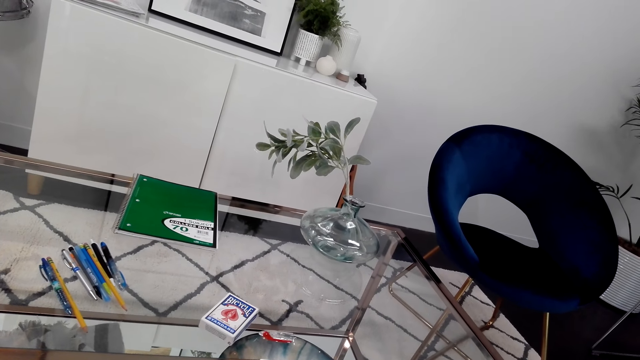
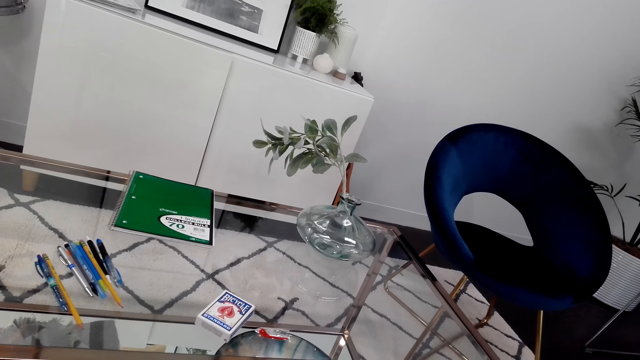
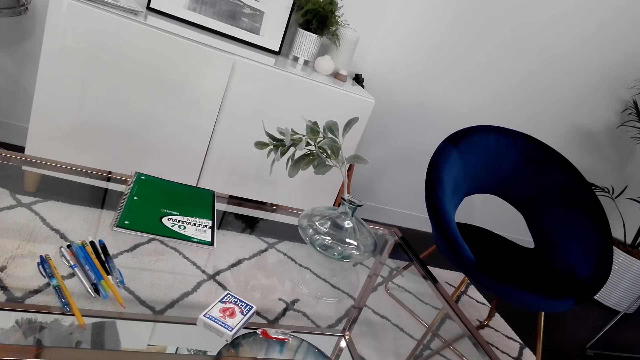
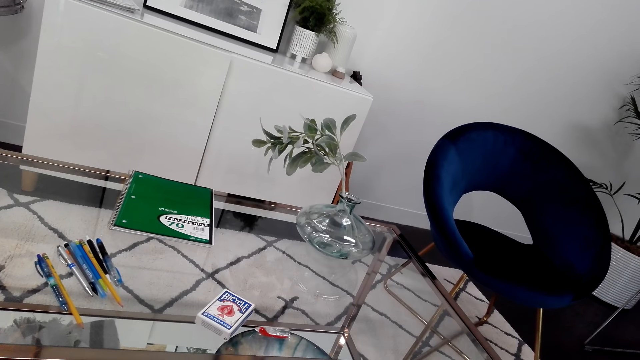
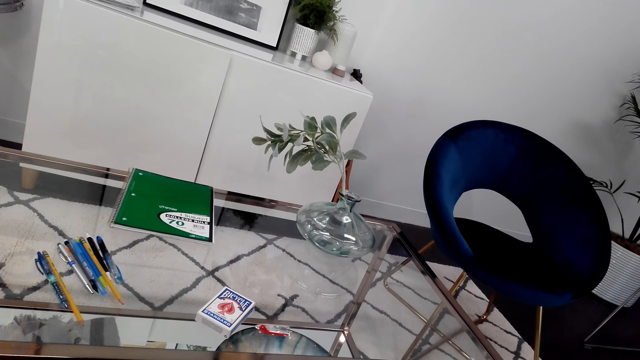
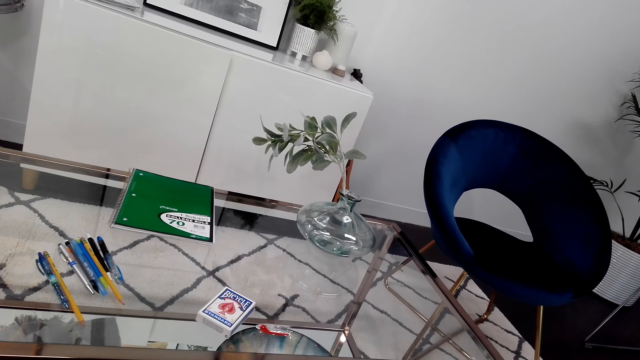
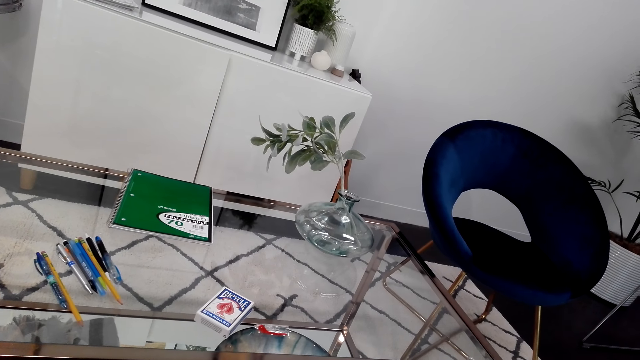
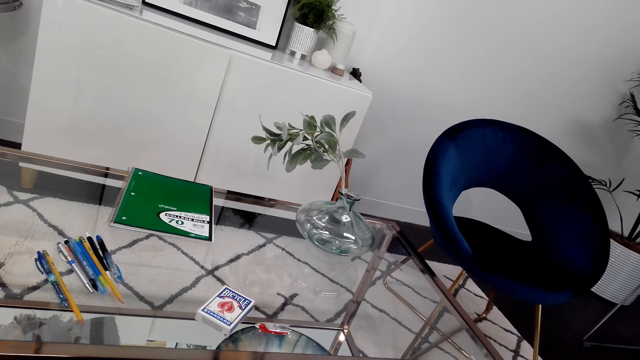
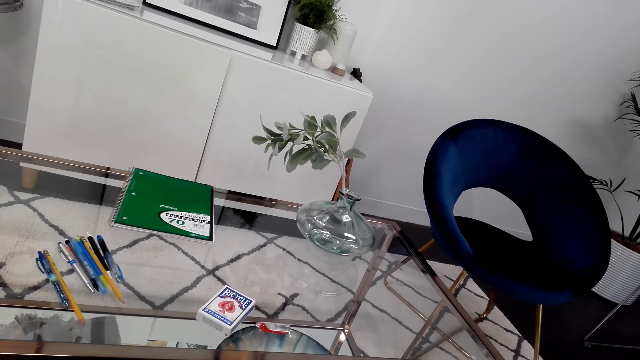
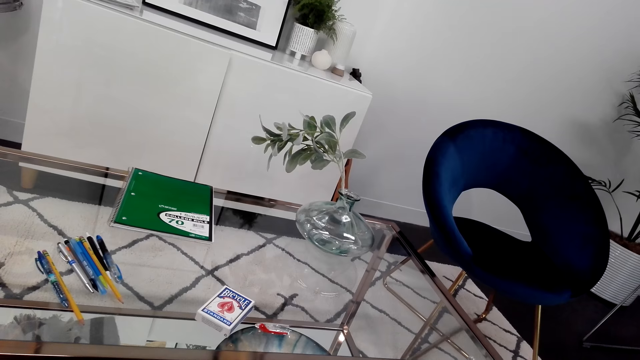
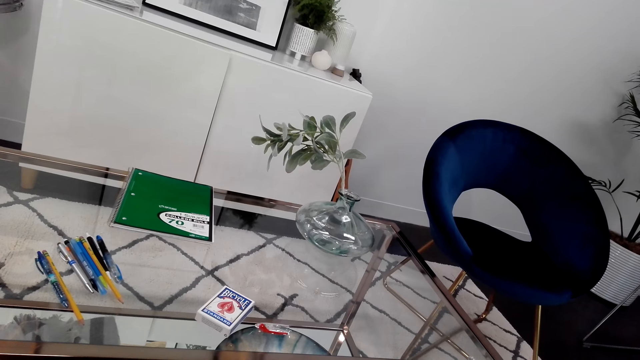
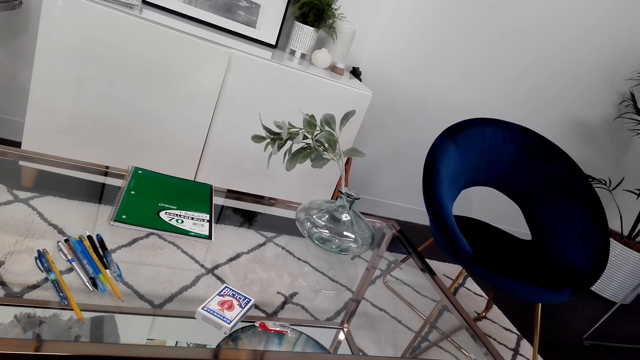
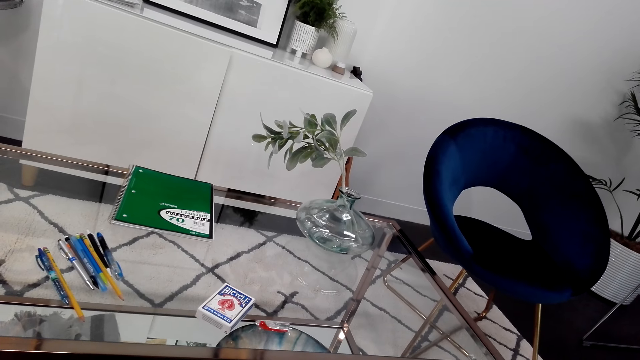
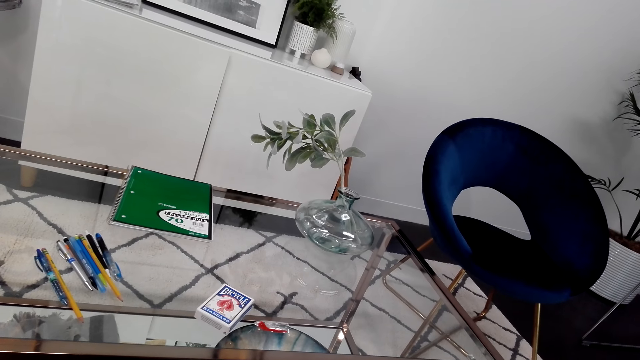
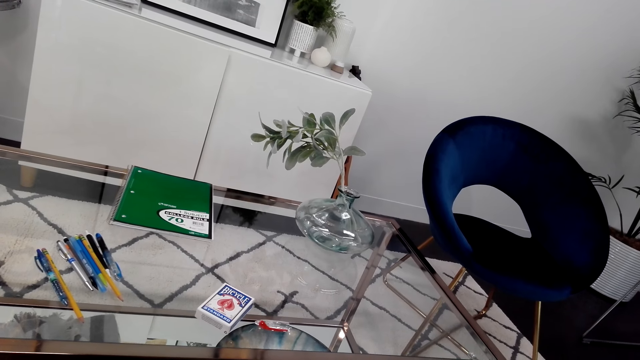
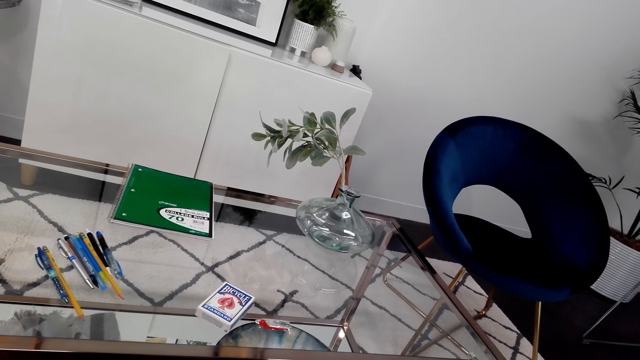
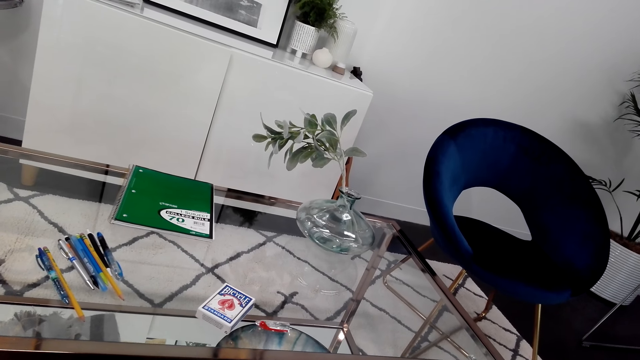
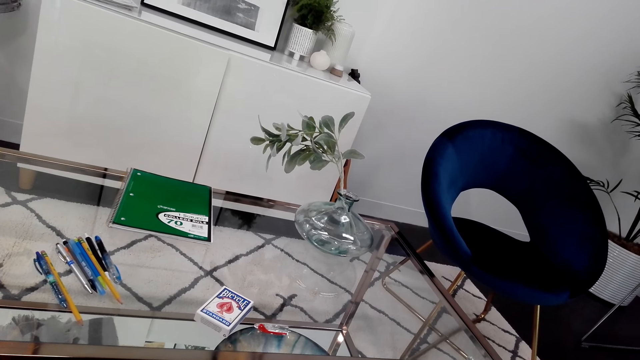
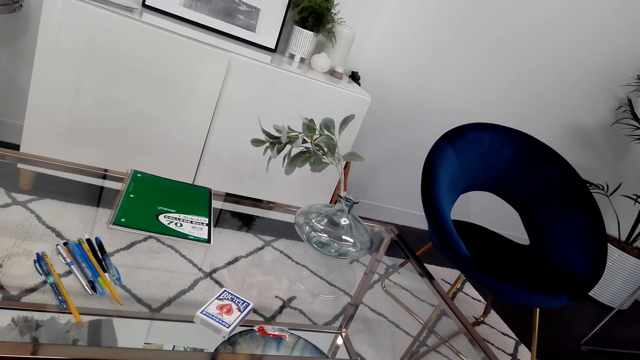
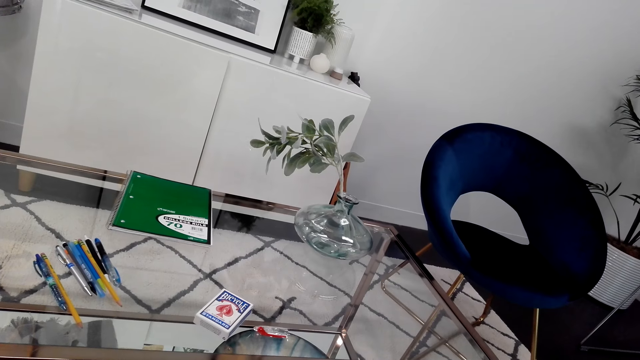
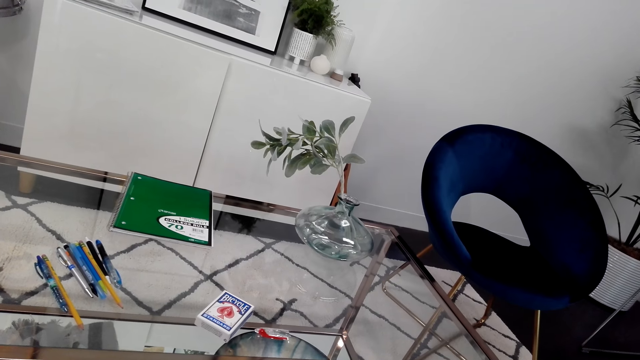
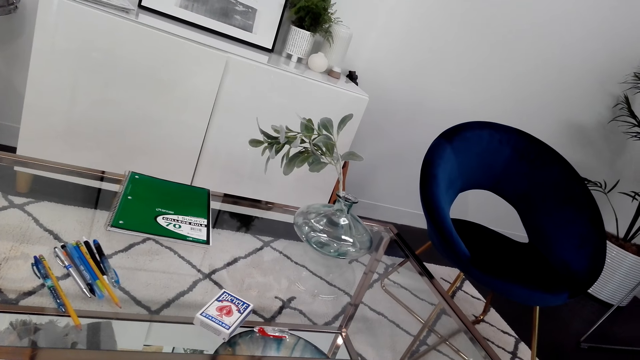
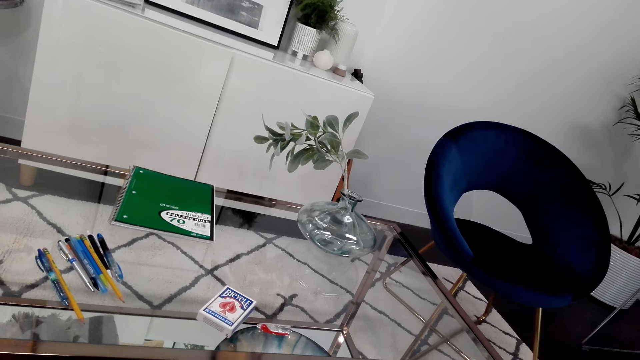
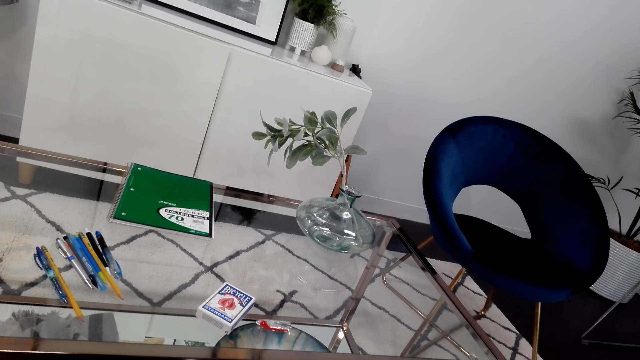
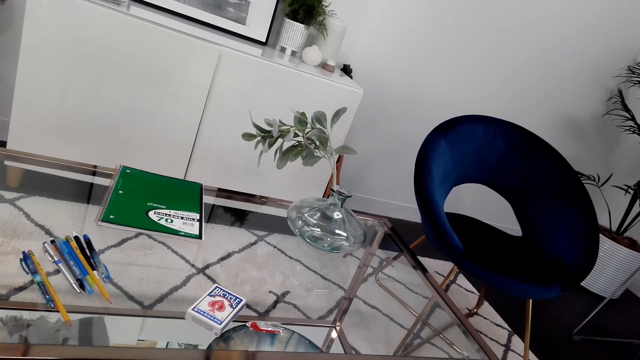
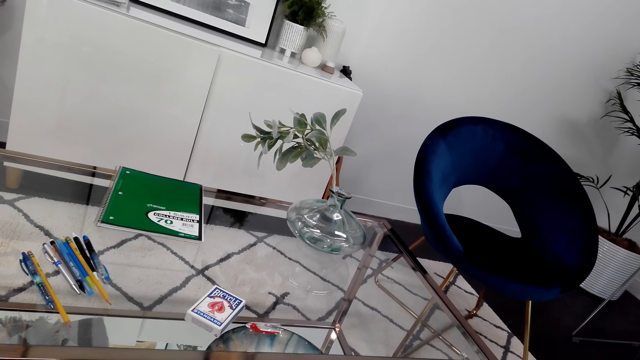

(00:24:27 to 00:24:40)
The camera wearer looks around.

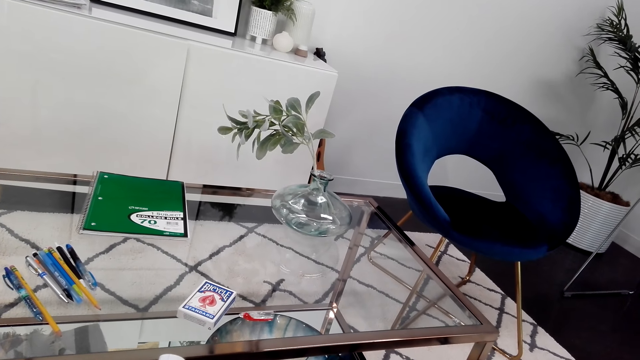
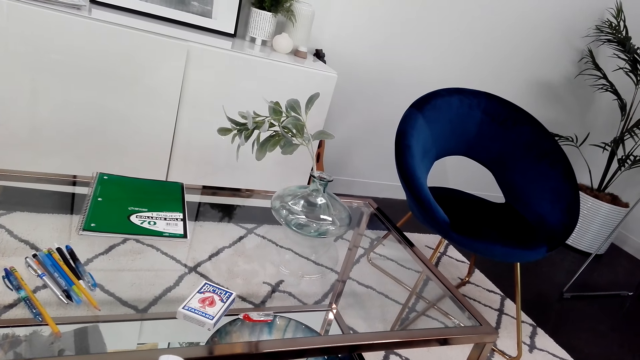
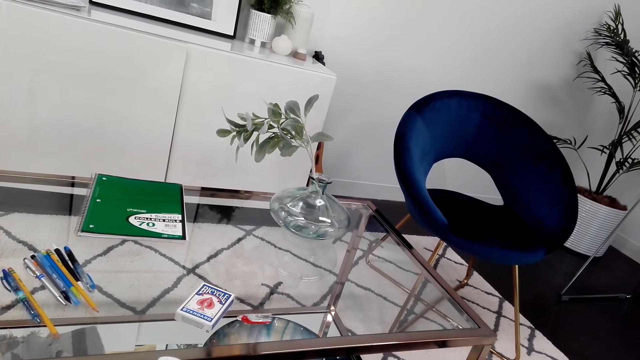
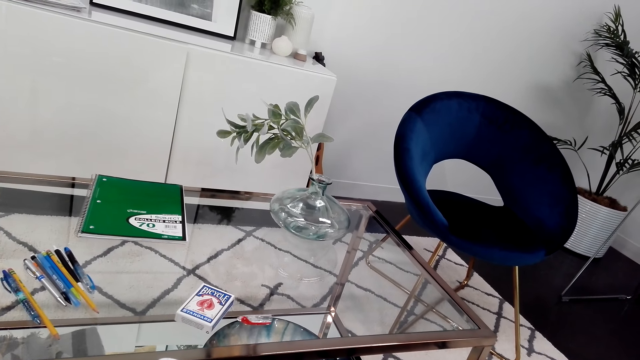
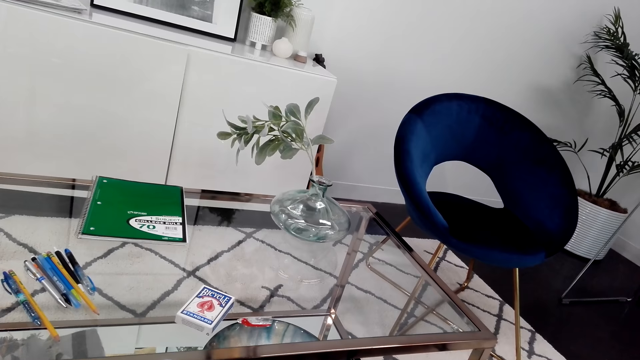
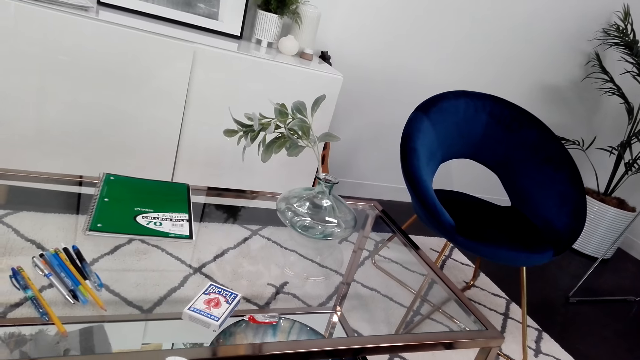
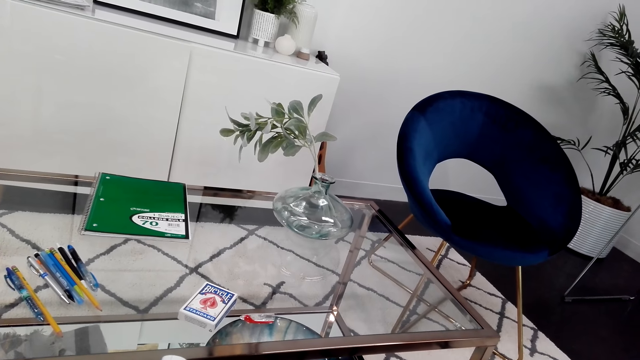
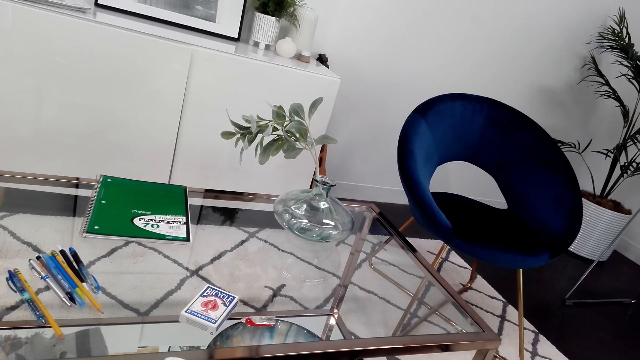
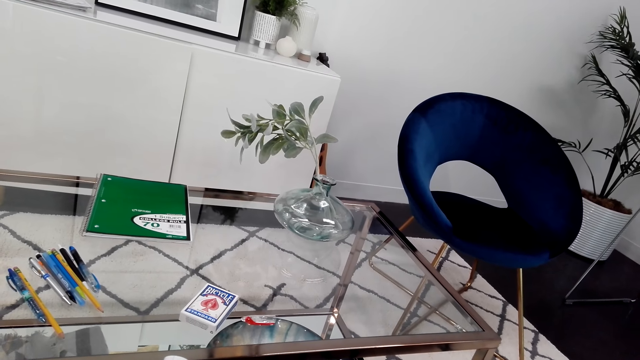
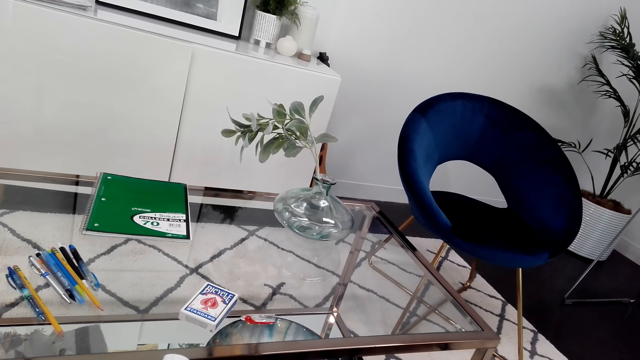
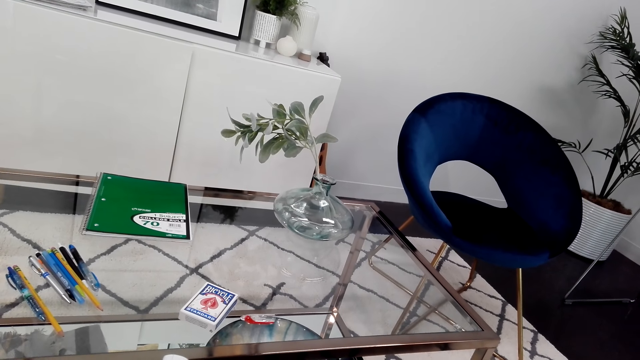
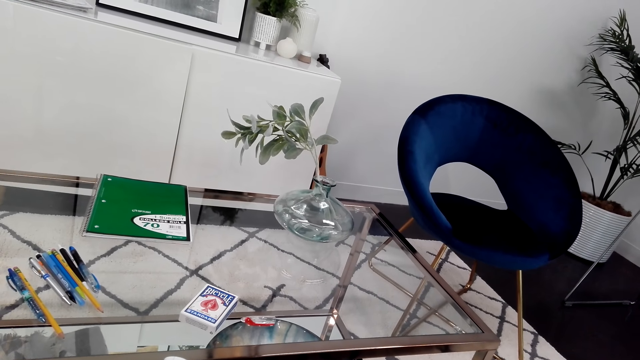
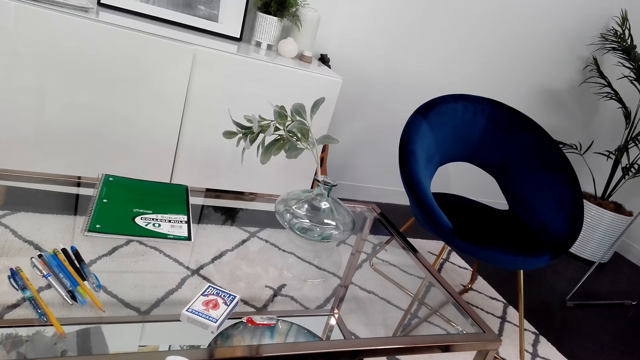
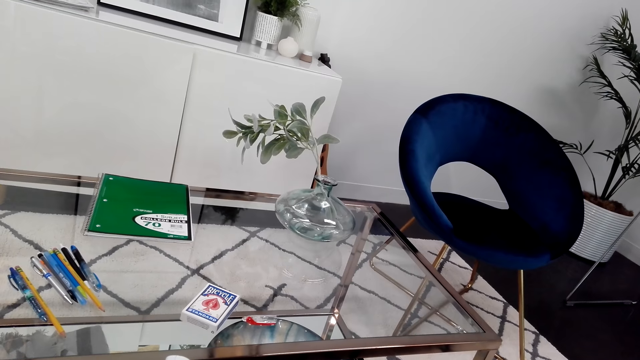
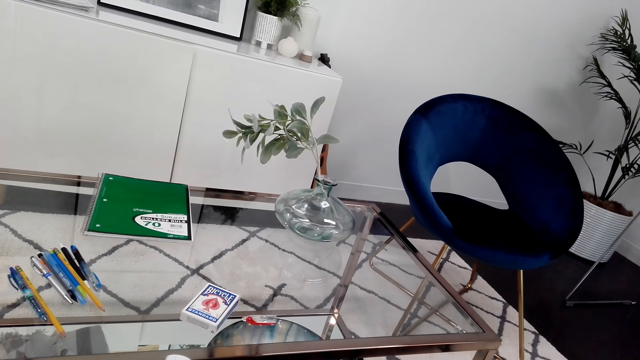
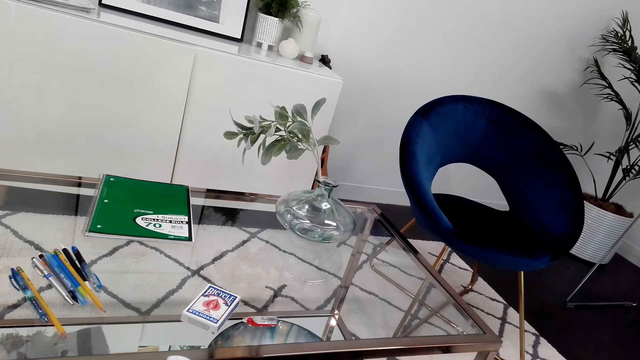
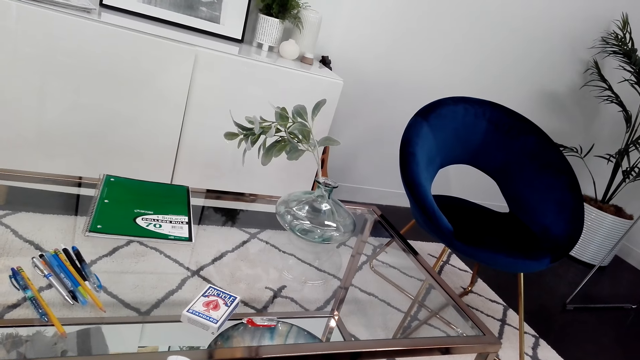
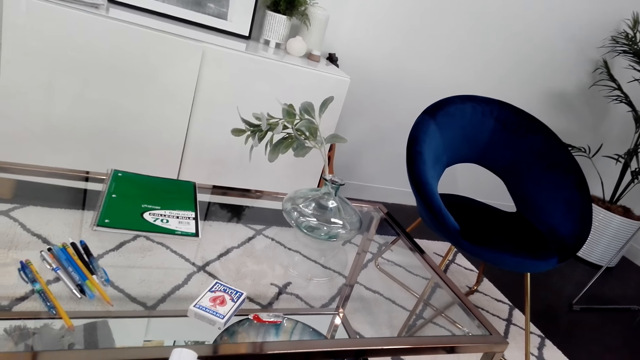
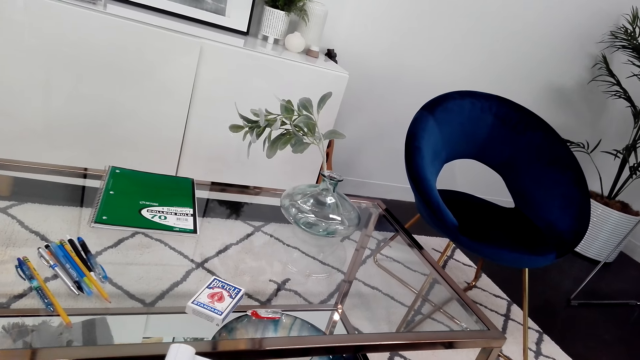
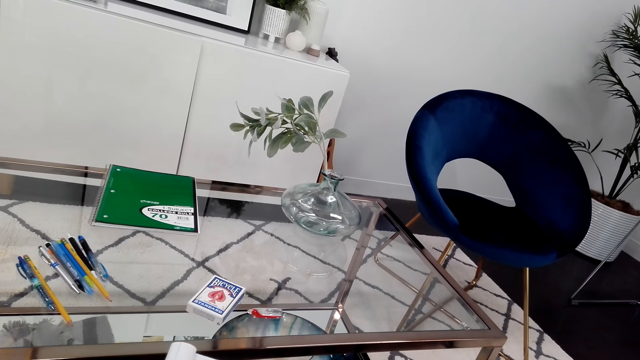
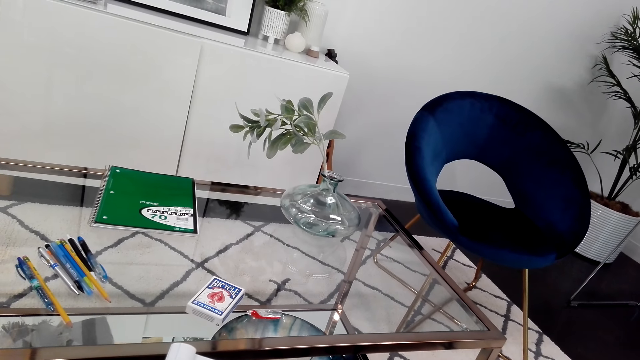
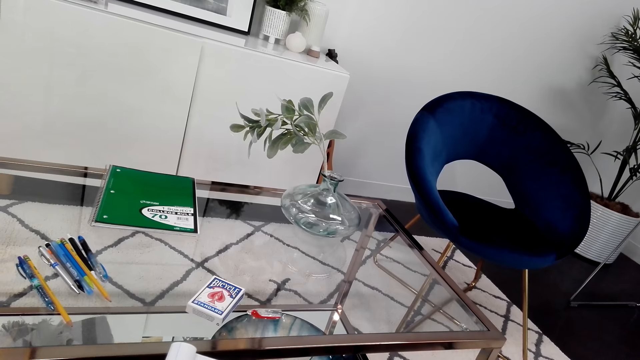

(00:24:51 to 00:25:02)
The camera wearer looks around.
